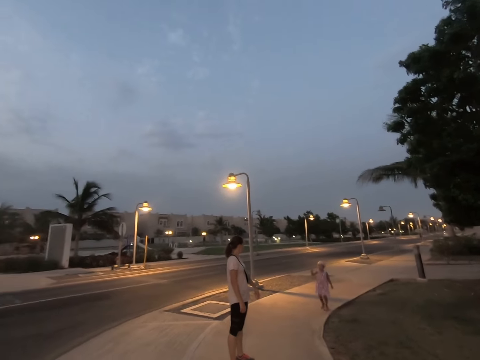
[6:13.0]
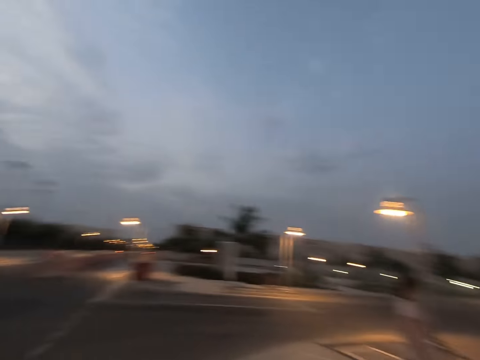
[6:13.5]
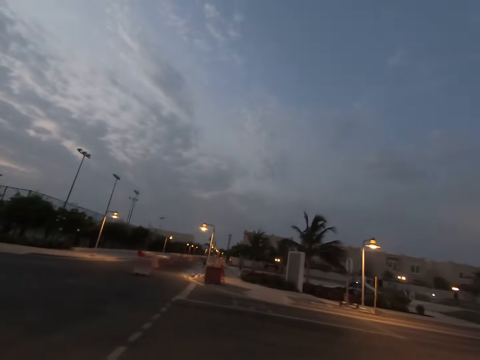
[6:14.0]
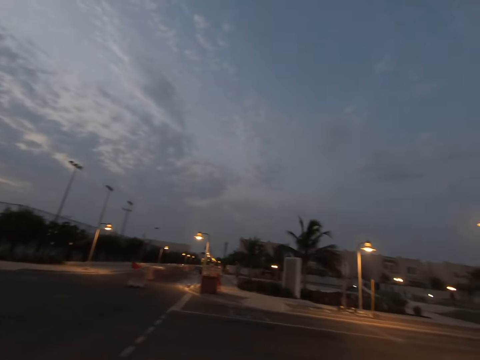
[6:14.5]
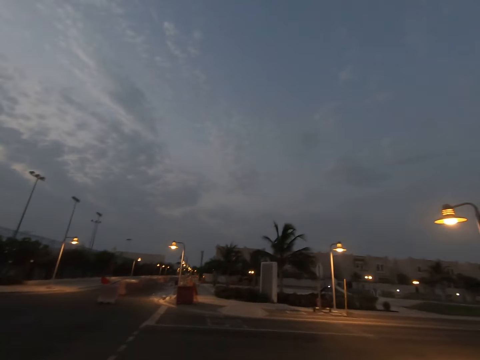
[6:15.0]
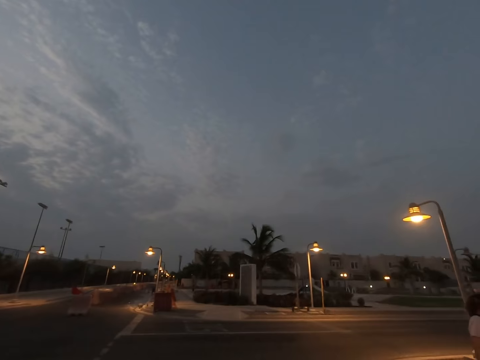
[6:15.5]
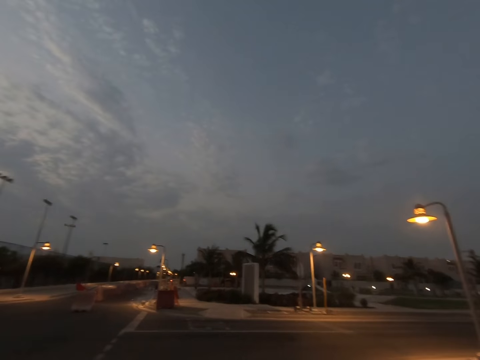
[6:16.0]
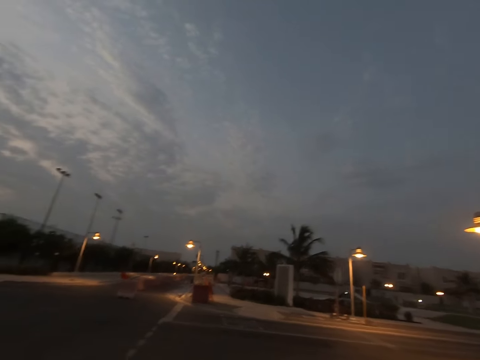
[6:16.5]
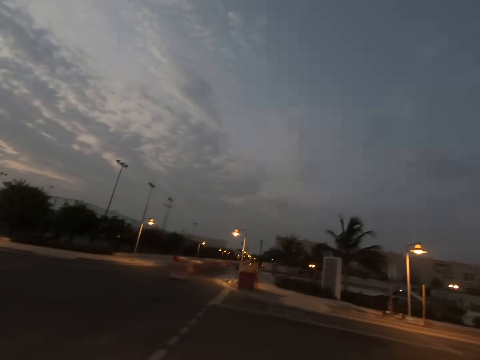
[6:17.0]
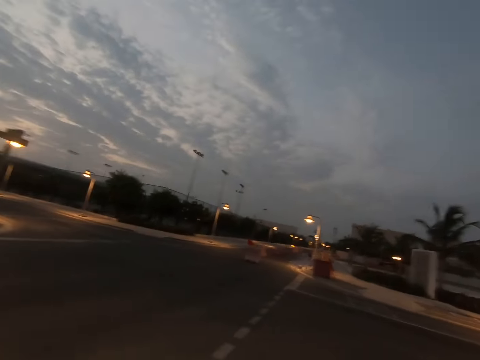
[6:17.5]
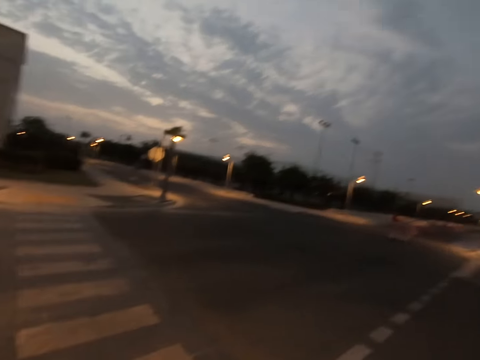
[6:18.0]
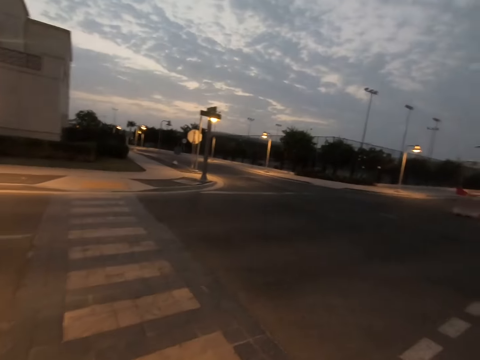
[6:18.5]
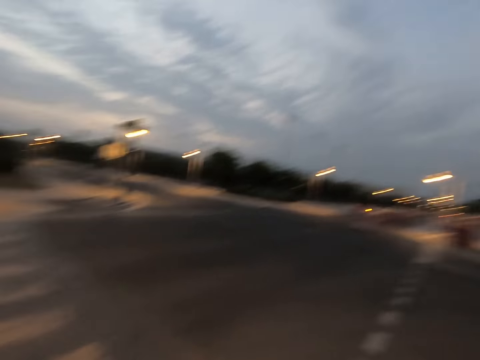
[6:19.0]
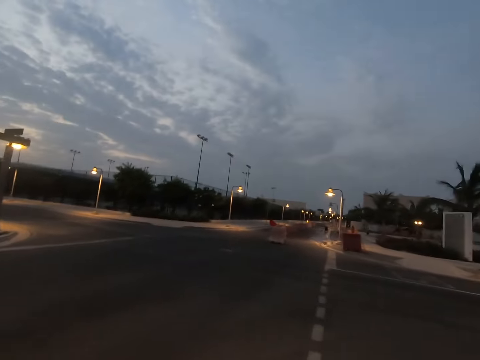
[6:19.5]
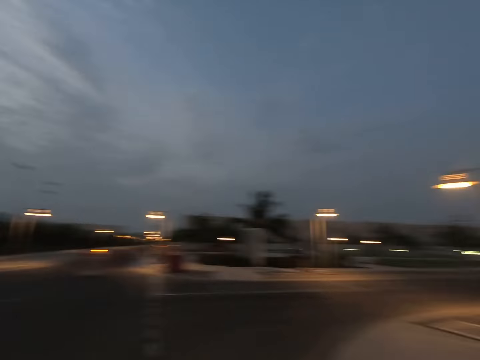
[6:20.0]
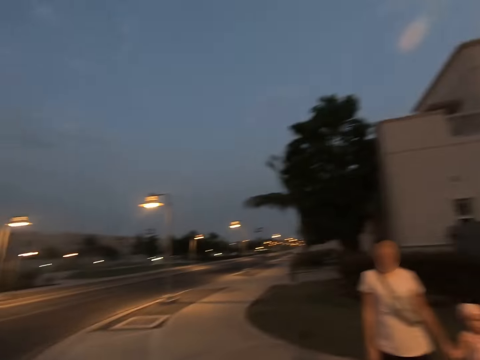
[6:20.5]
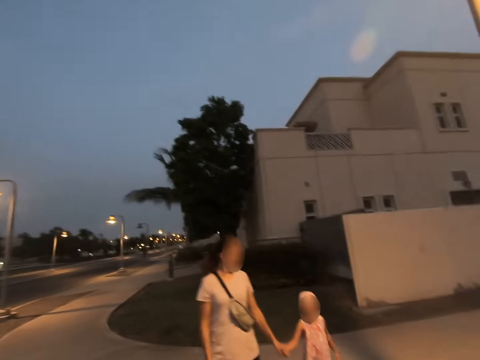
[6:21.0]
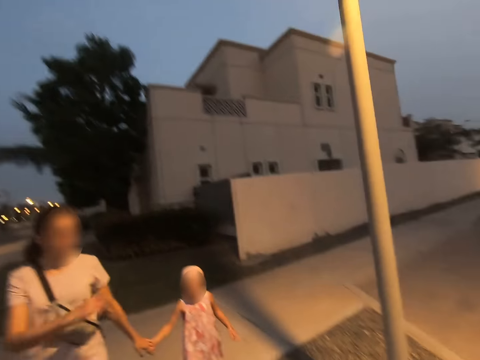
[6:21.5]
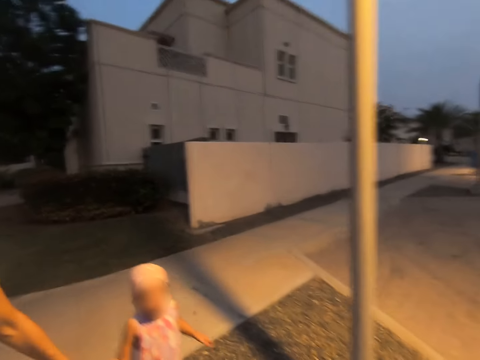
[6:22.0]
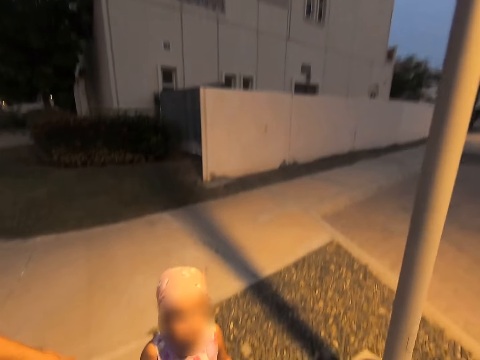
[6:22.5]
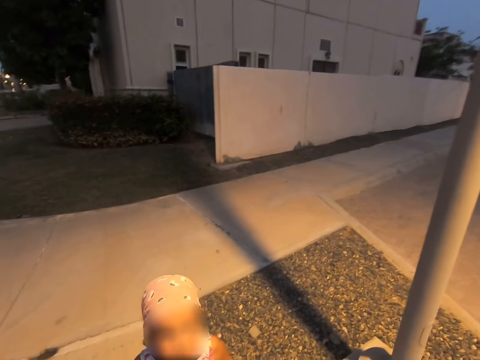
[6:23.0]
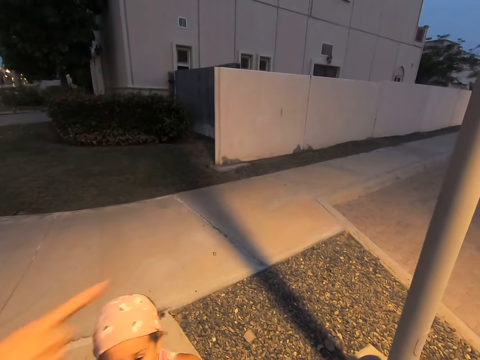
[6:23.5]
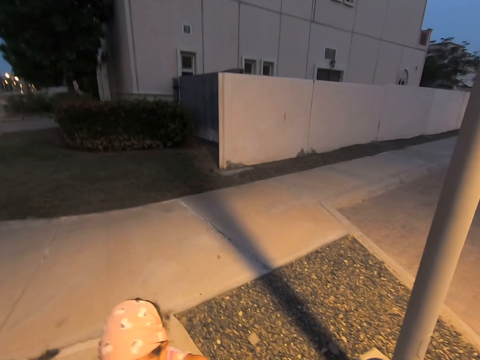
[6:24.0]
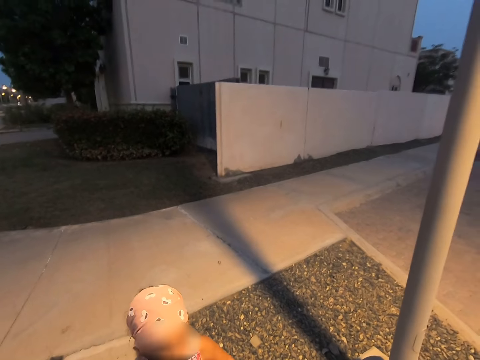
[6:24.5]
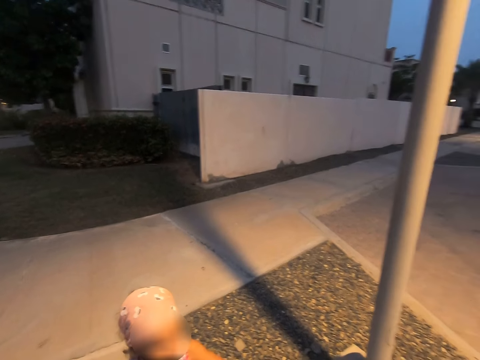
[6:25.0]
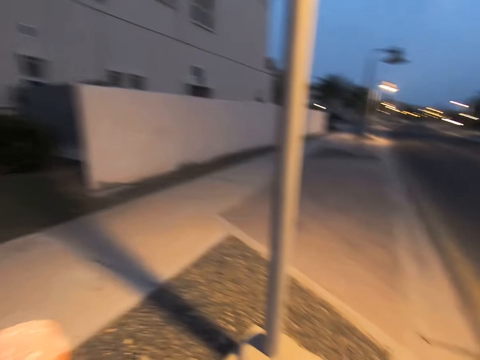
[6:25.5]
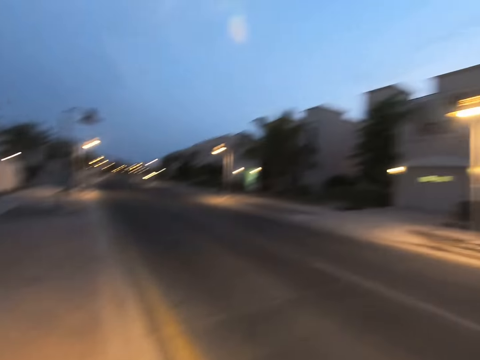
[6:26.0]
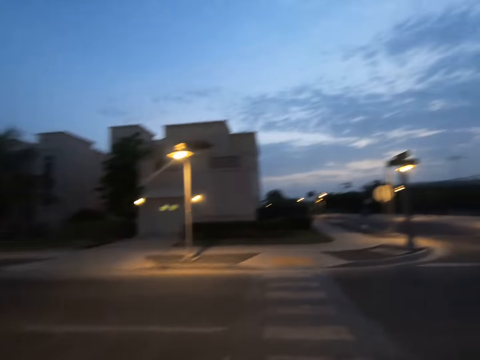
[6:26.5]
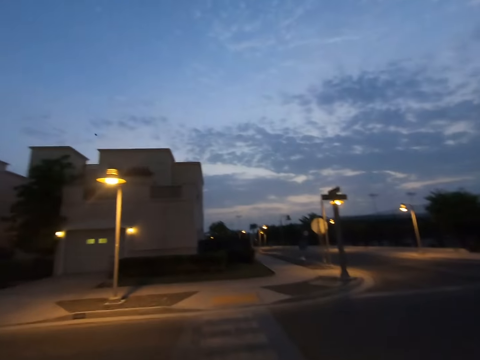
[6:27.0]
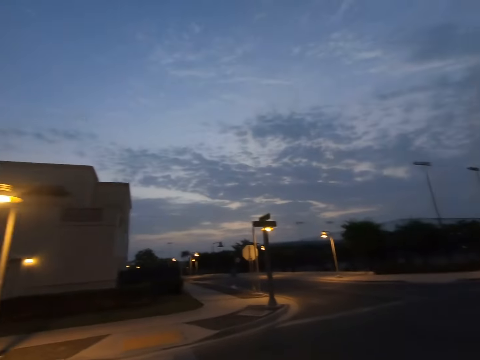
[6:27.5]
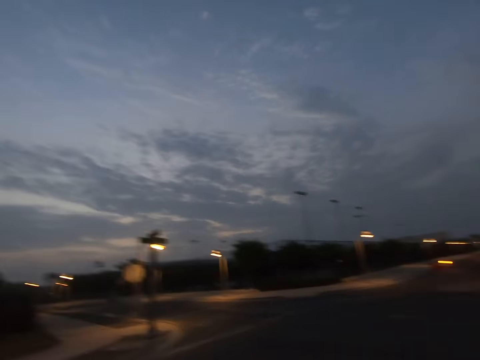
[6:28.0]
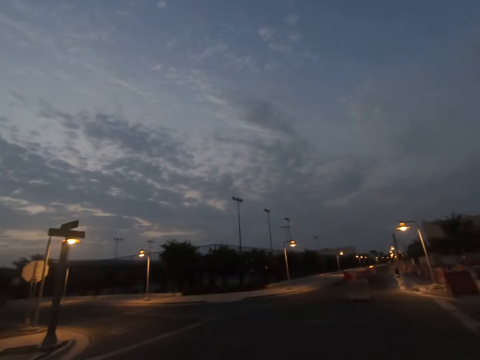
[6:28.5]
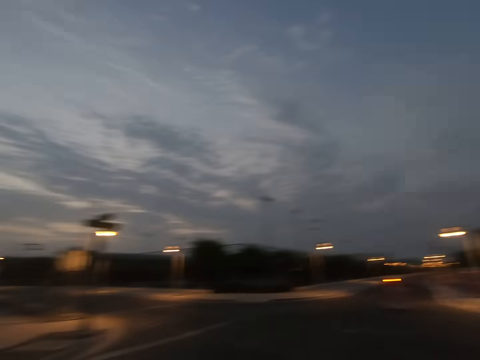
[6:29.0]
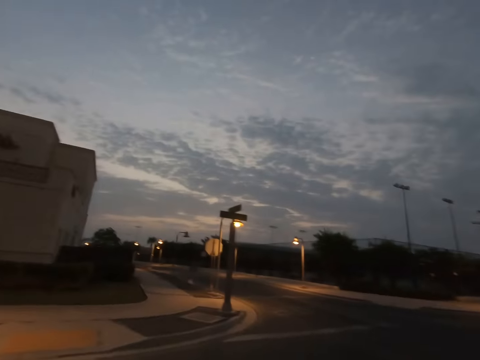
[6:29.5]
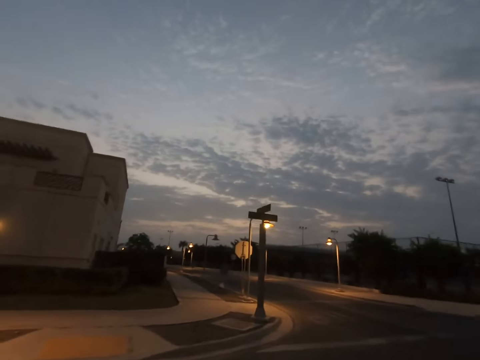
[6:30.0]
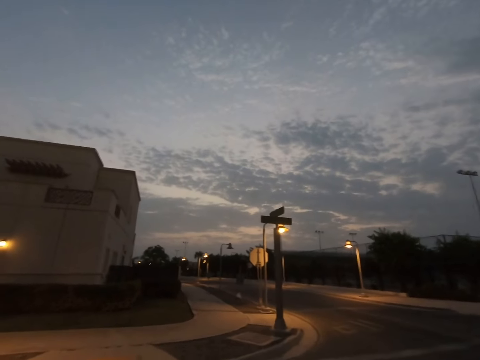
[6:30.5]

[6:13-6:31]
The camera wearer looks around. They walk around. They turn around. They gaze at a woman and a child. They talk to another woman. They point on the right. They cross the street road. They look around.

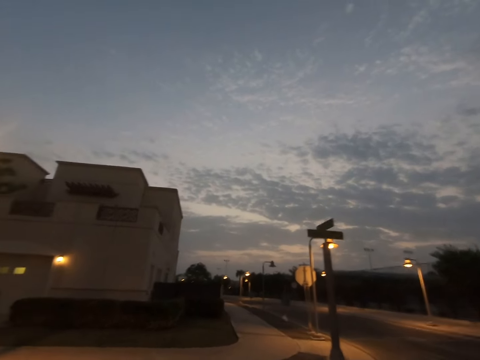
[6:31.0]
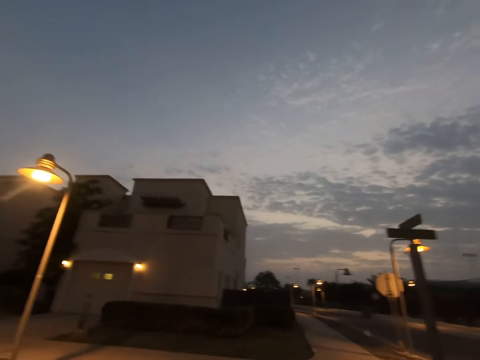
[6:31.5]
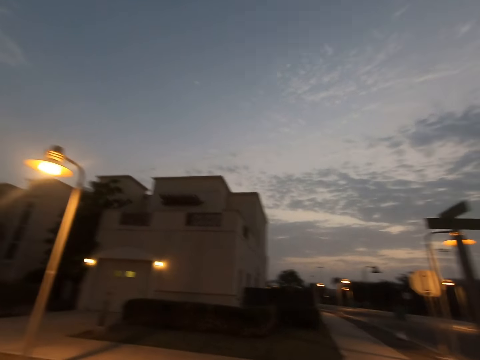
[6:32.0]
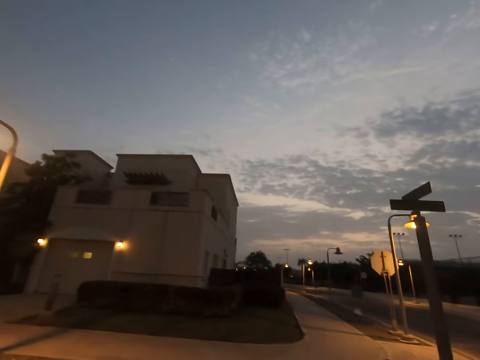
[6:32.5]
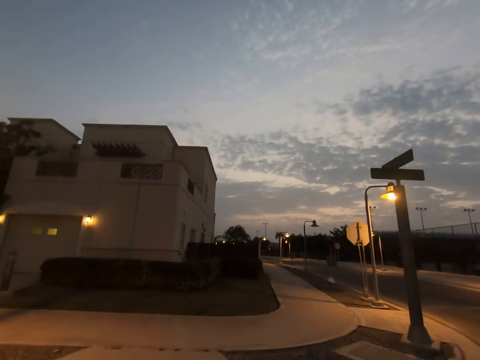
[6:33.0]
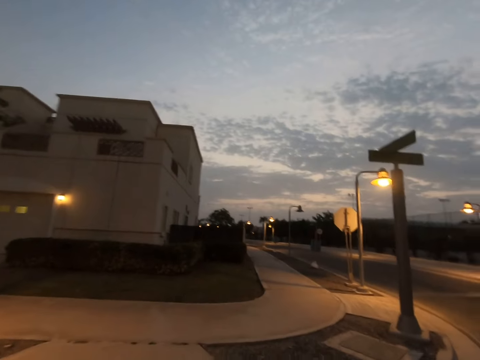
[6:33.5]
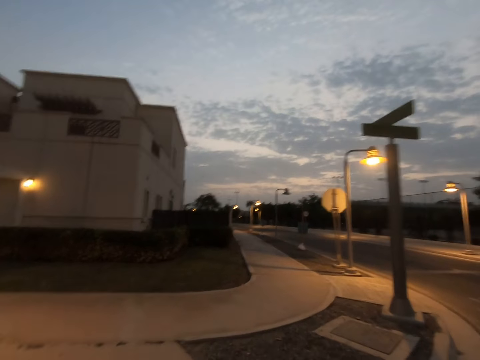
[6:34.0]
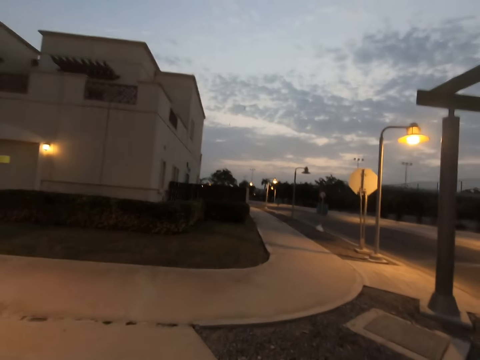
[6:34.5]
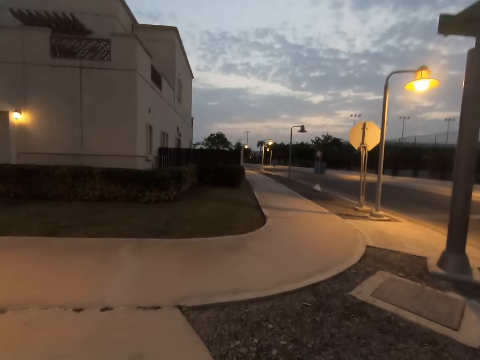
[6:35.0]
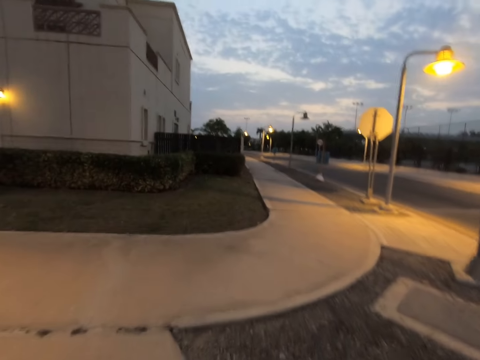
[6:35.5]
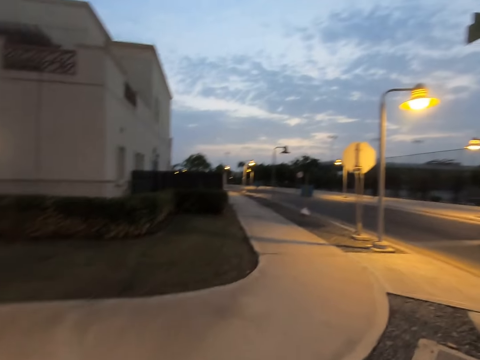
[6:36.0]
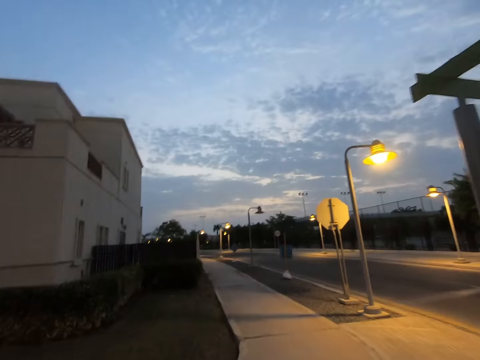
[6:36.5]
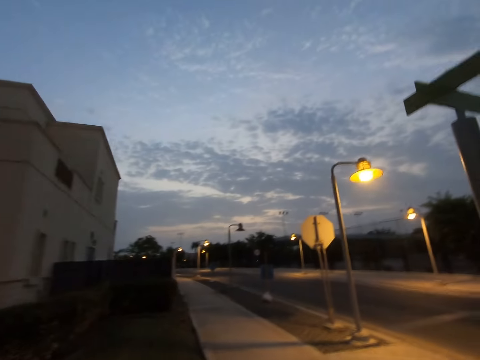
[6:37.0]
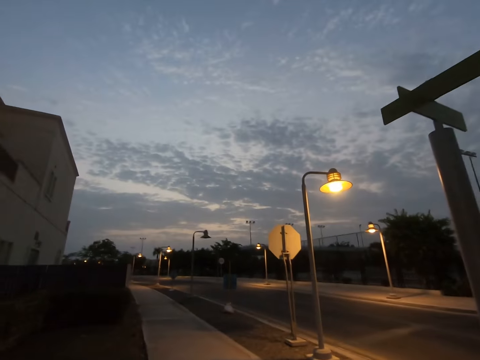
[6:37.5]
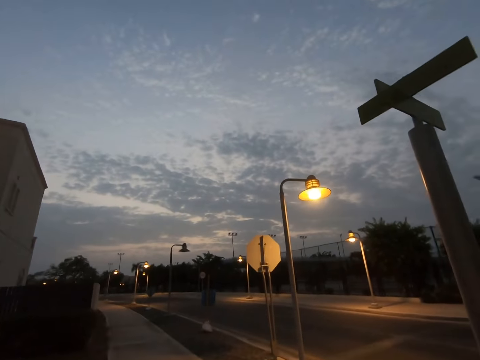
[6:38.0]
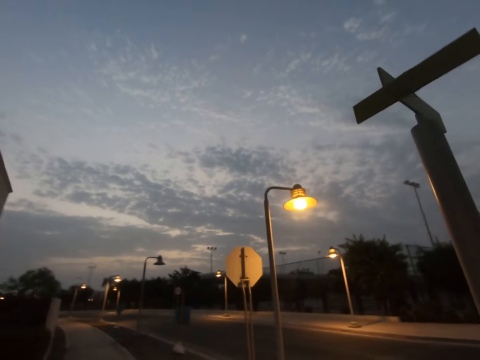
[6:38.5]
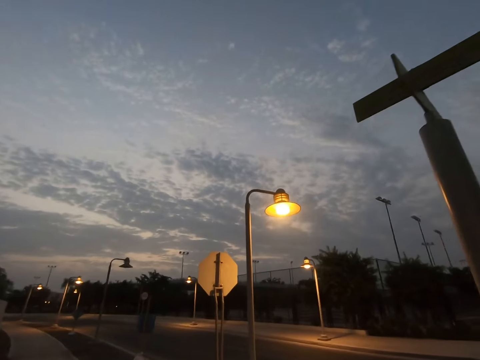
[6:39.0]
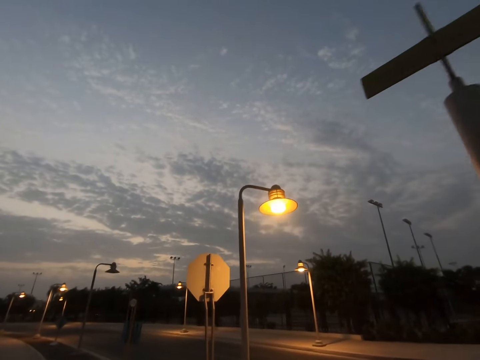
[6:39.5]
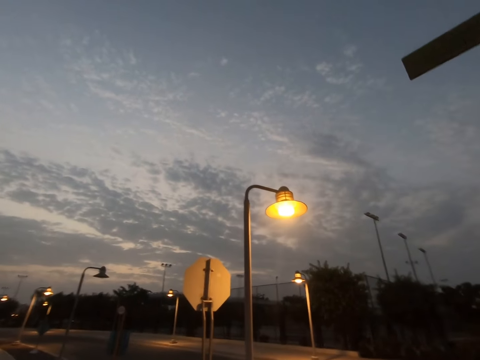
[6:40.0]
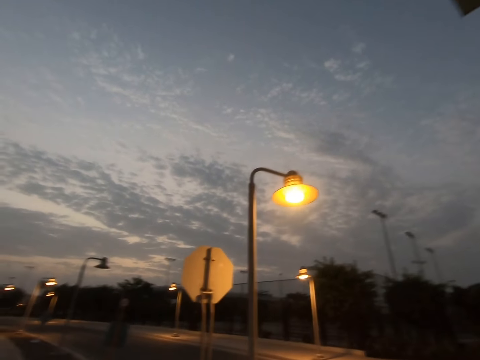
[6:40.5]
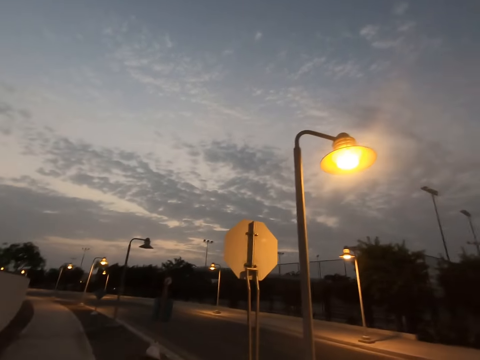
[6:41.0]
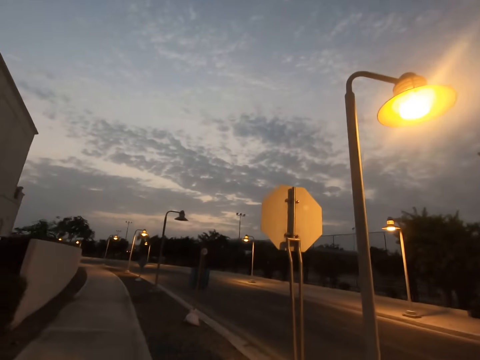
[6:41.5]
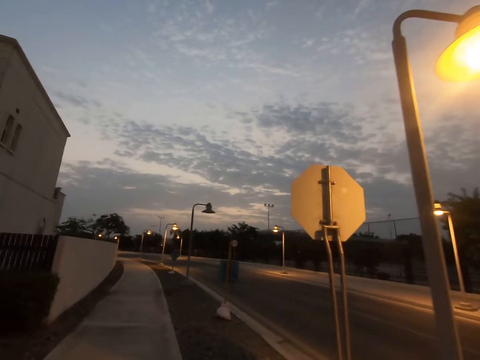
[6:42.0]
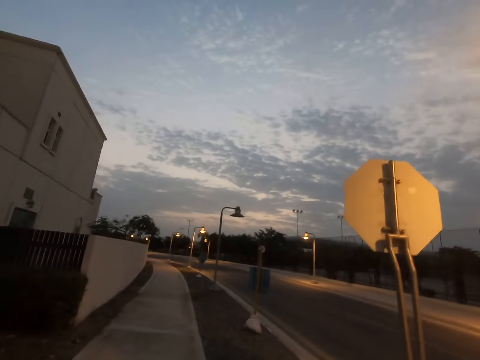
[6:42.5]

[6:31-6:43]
The camera wearer walks on the sidewalk.
